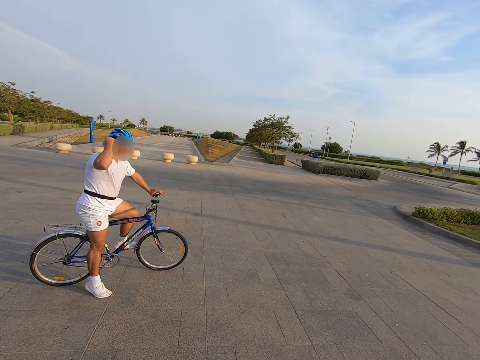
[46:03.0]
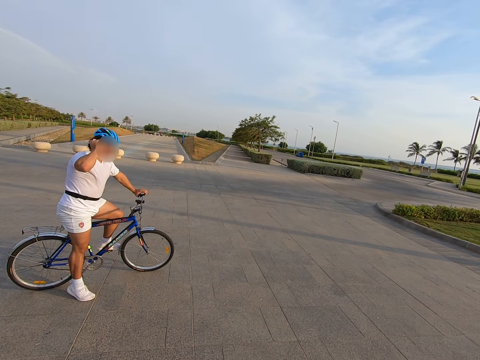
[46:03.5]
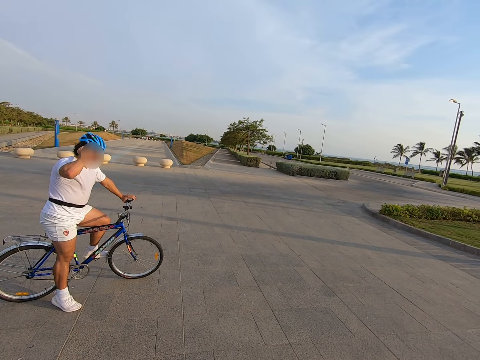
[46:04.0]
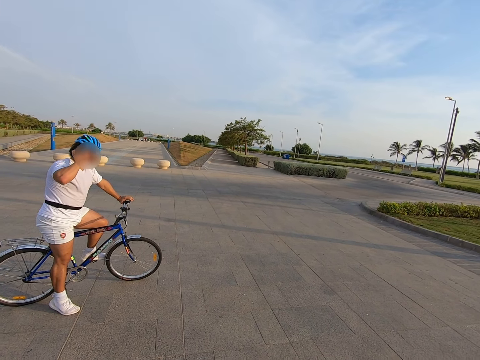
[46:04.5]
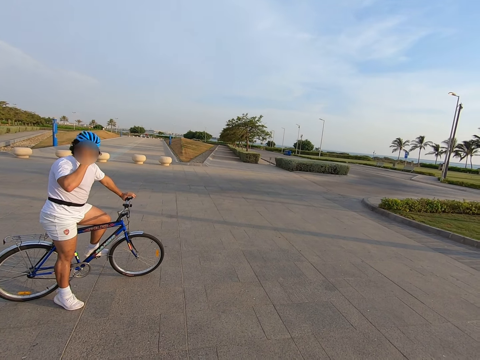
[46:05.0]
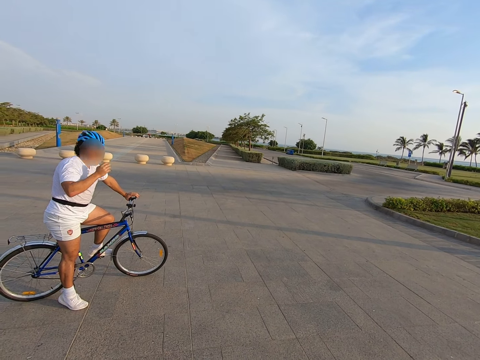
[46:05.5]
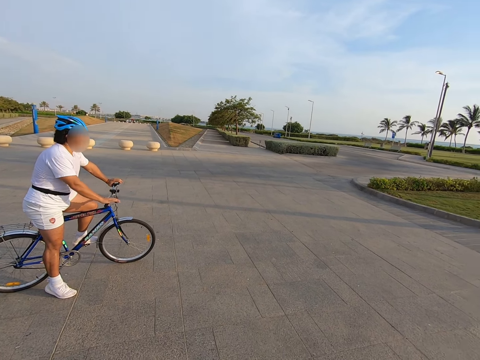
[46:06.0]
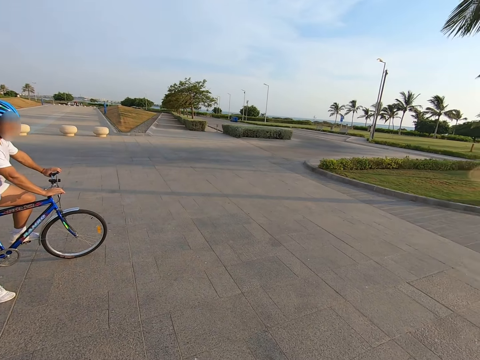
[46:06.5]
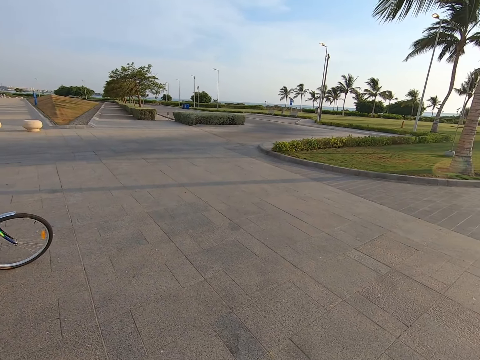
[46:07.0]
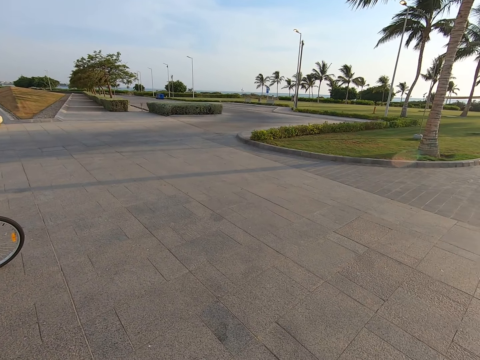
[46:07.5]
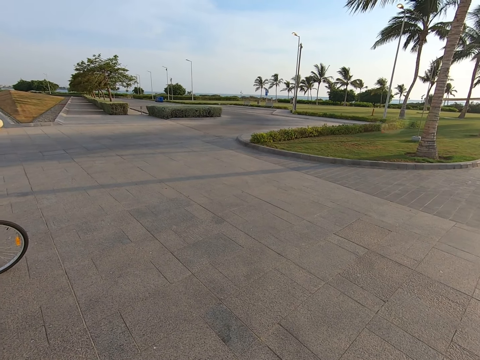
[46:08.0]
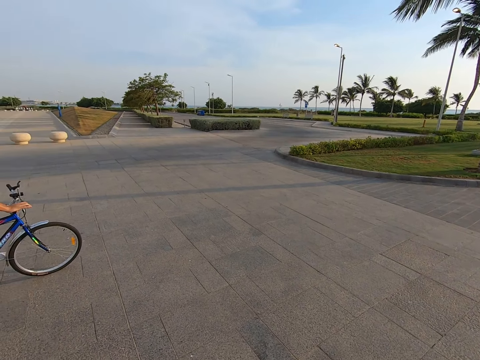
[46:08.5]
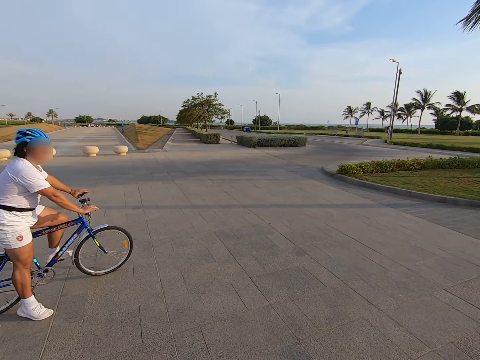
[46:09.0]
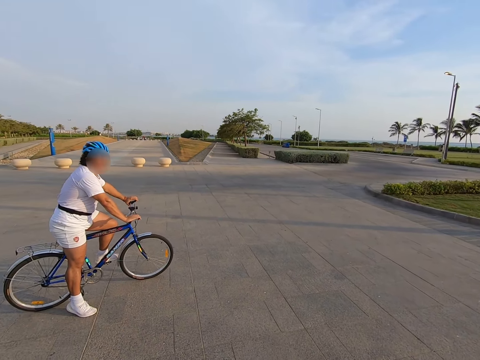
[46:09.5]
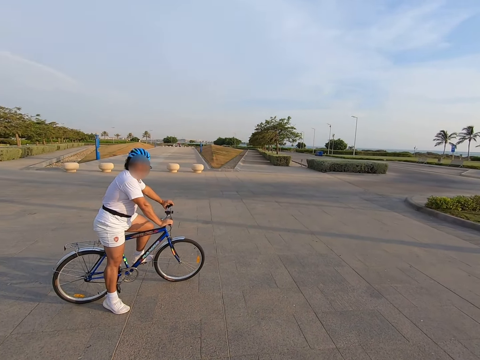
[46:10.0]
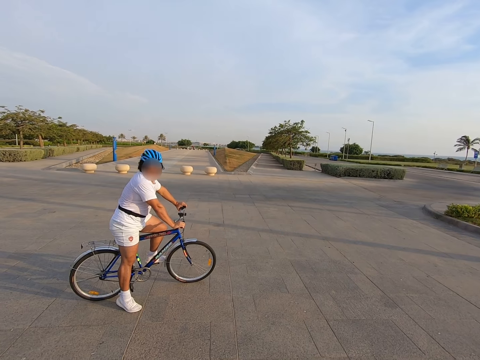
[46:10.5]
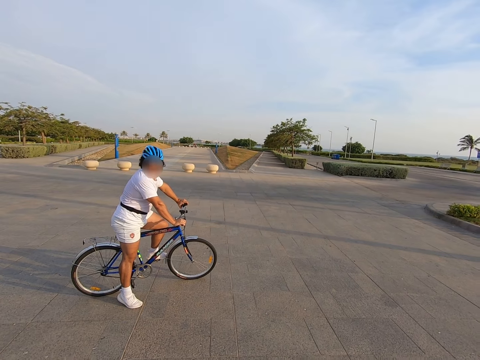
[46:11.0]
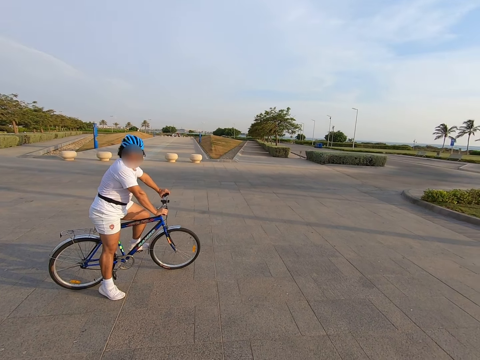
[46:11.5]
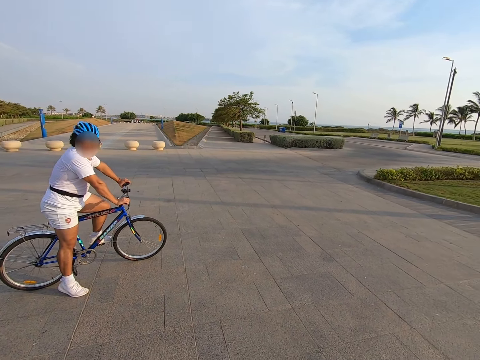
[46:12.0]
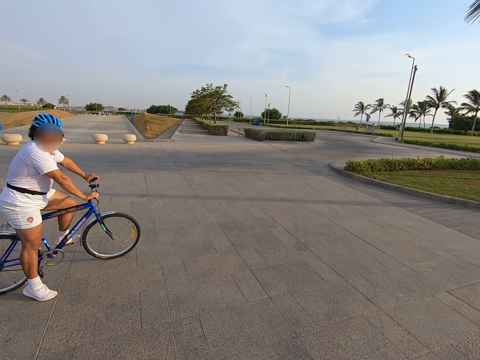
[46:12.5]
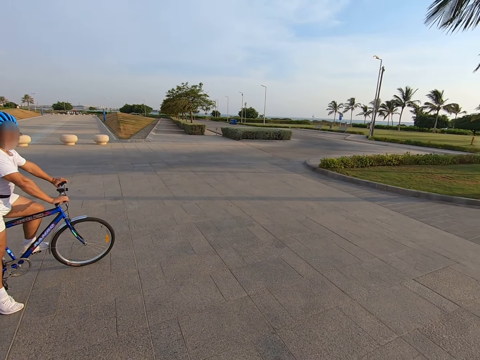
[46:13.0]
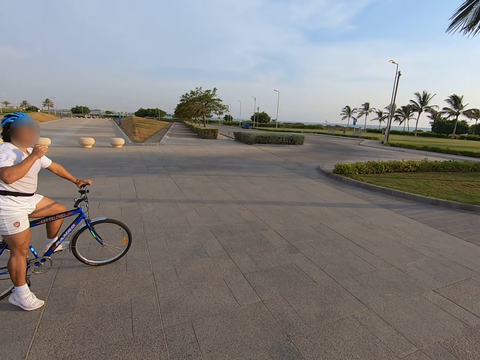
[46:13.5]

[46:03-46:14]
A man adjusts the helmet.

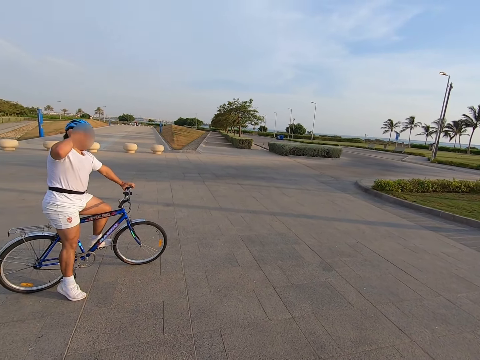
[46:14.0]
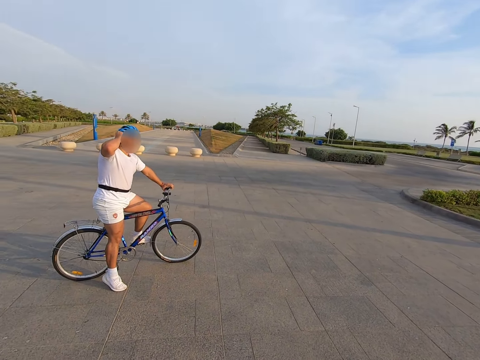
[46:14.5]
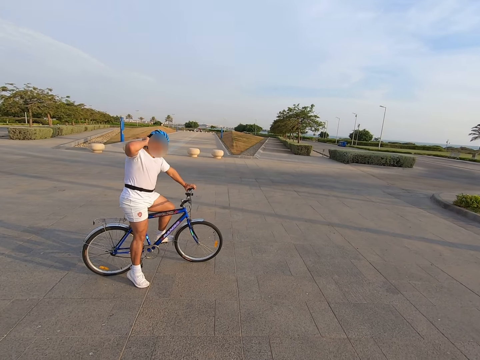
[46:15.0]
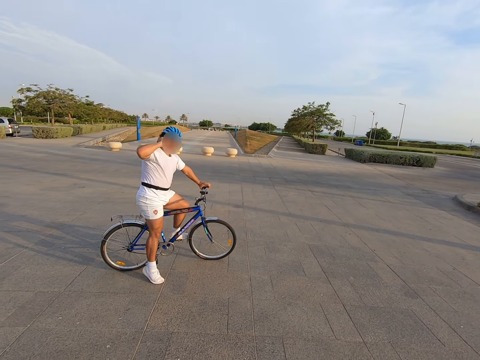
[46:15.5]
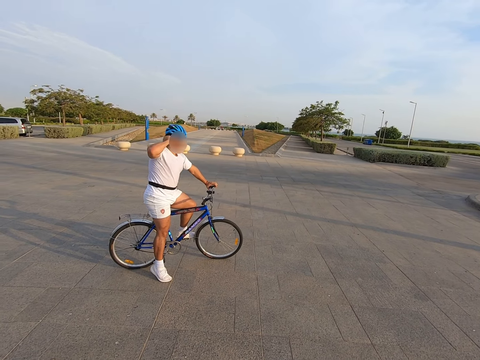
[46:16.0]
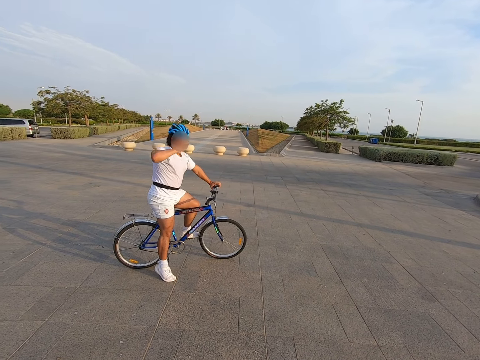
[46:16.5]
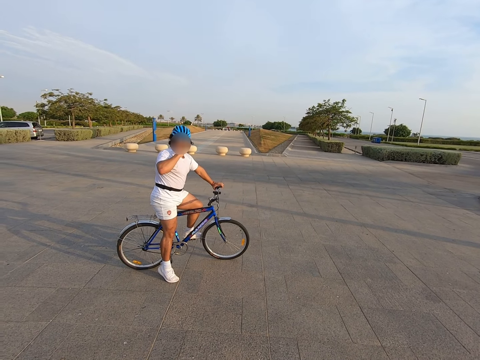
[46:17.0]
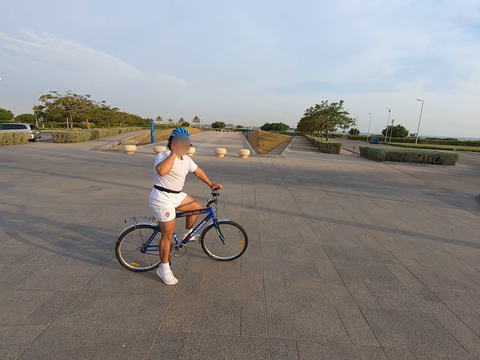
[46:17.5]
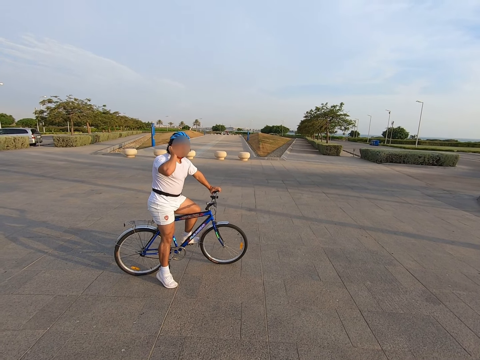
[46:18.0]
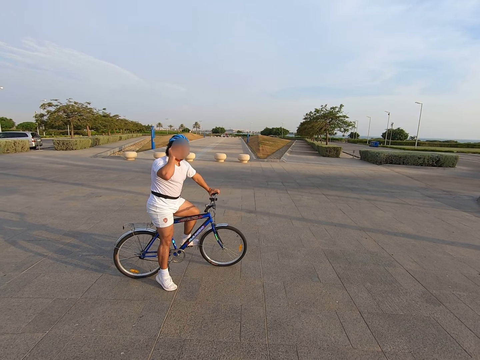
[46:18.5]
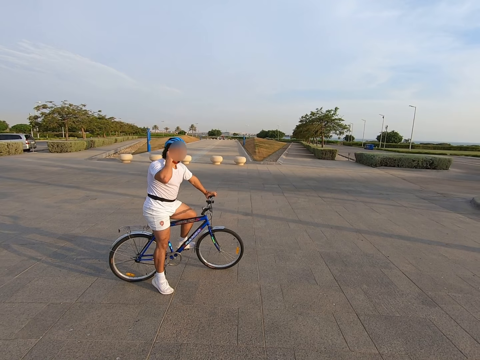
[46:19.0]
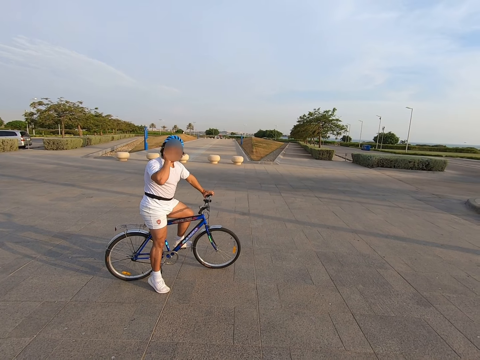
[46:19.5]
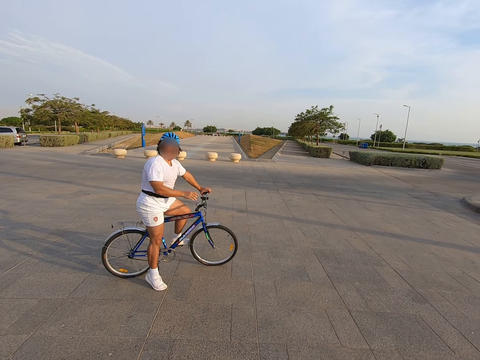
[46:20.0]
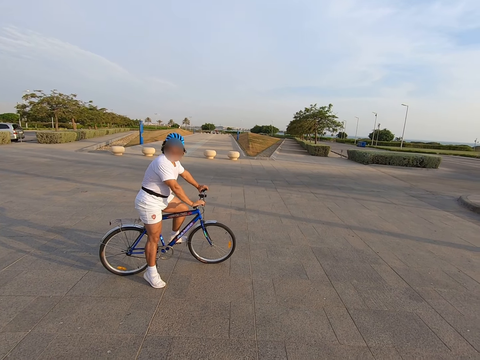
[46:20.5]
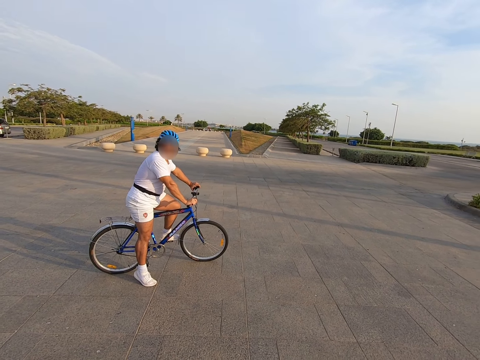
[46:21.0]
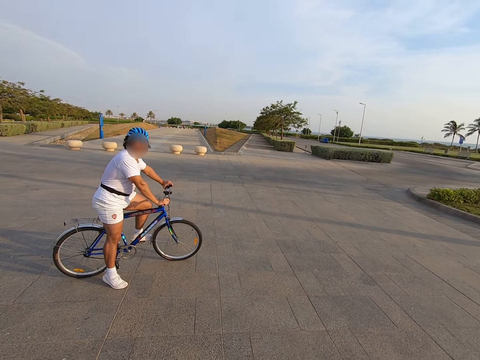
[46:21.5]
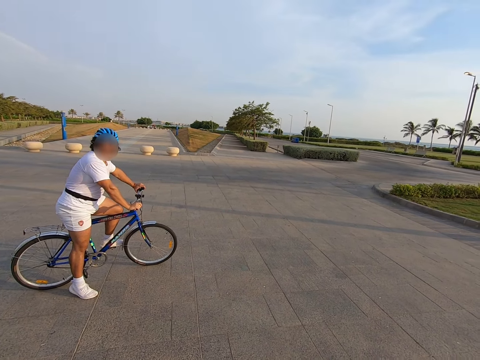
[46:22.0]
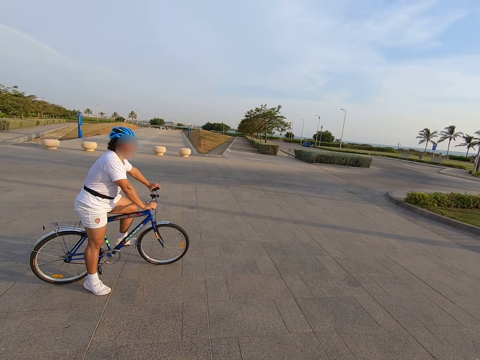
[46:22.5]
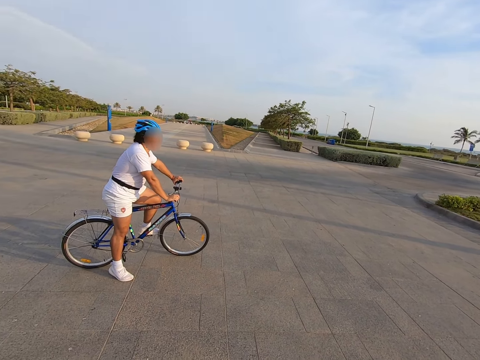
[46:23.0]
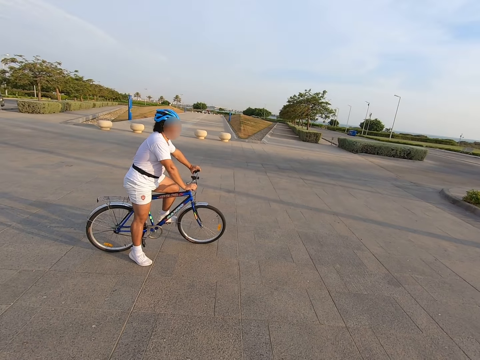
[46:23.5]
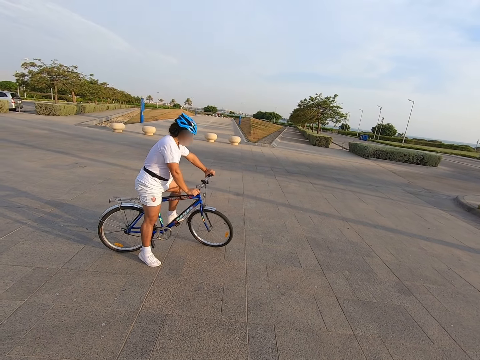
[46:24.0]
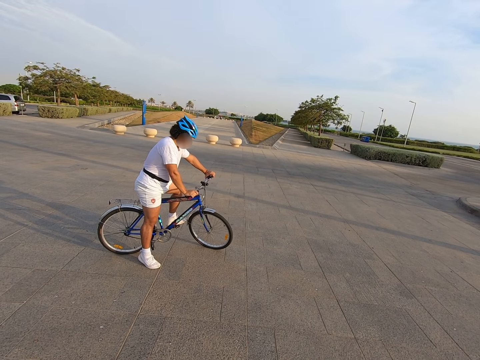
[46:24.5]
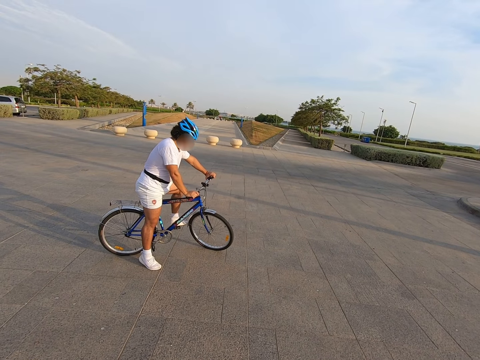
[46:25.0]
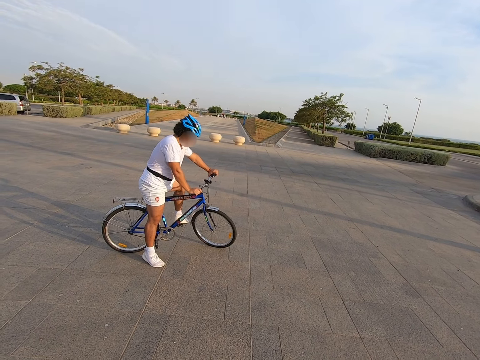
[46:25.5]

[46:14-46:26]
A man holds the brakes.

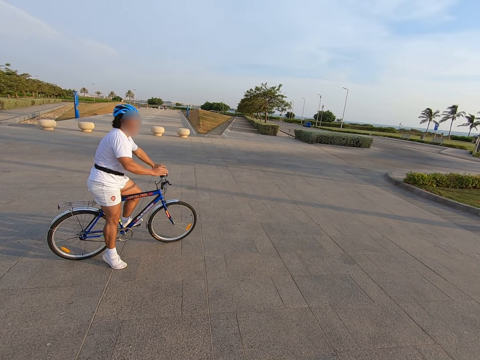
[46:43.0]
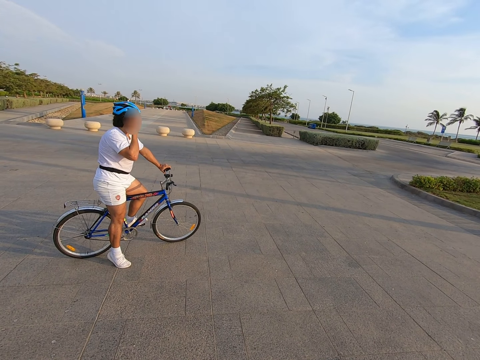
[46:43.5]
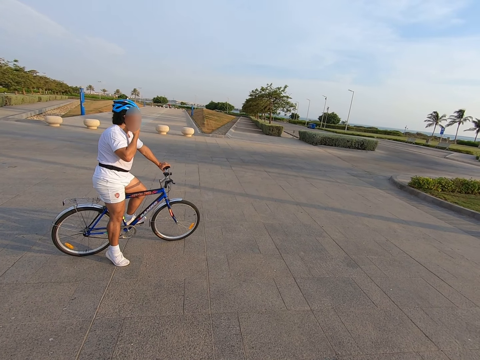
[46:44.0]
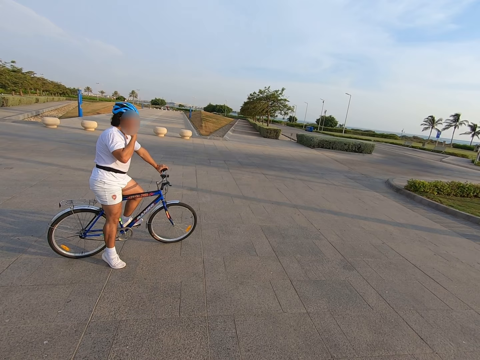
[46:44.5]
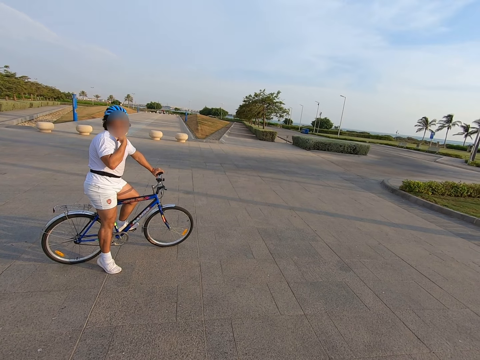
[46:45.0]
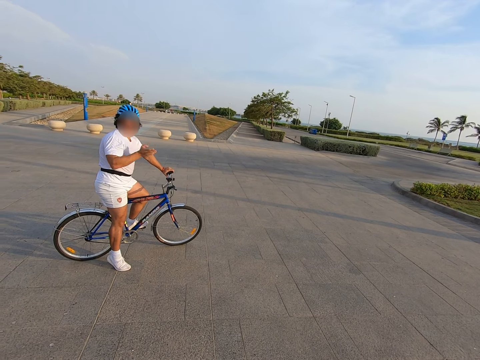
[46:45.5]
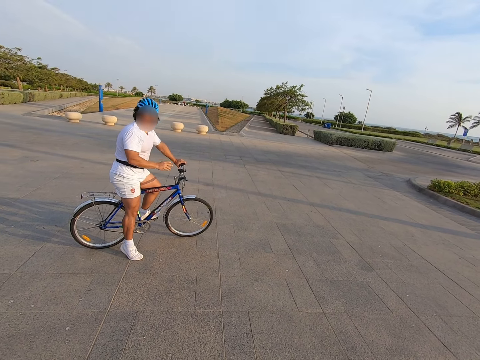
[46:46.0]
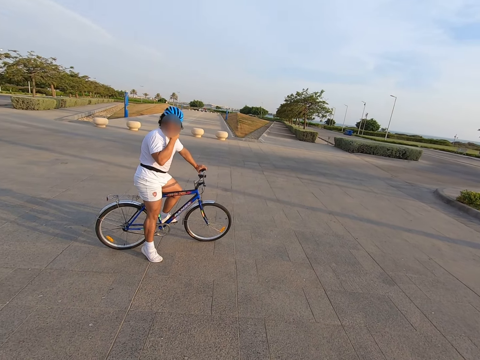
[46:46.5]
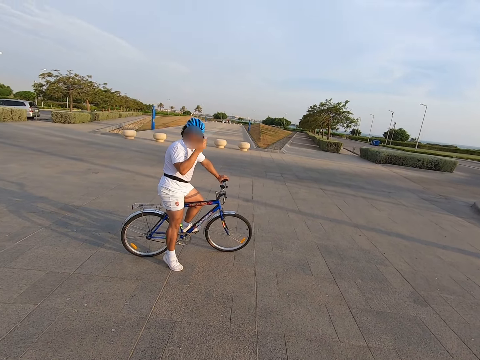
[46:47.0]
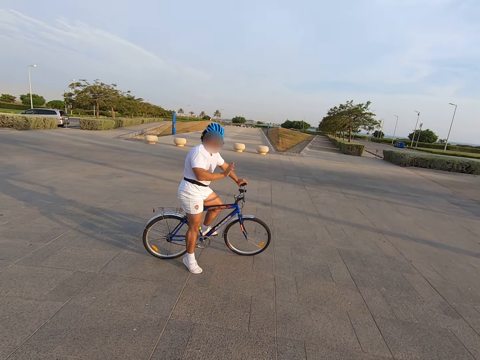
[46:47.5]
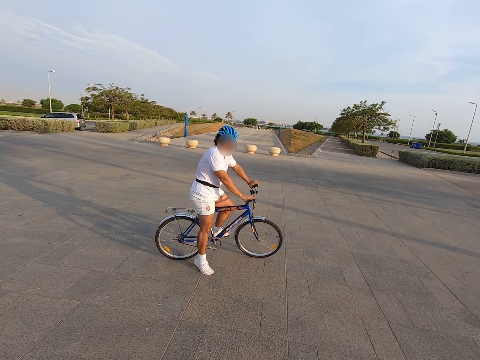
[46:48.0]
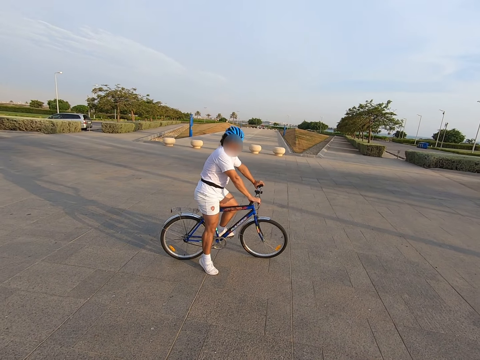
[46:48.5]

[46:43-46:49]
A man touches the face. The man holds the brakes.
